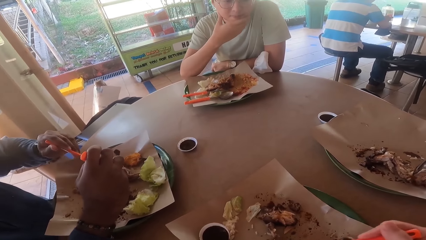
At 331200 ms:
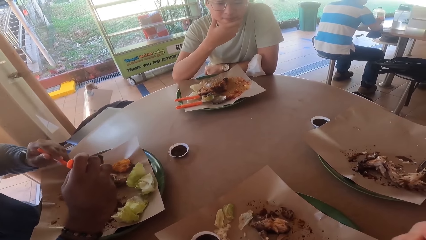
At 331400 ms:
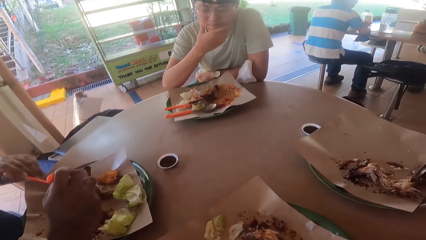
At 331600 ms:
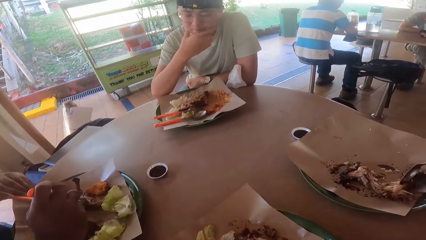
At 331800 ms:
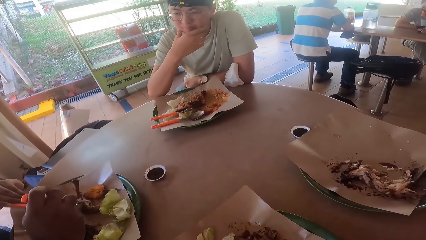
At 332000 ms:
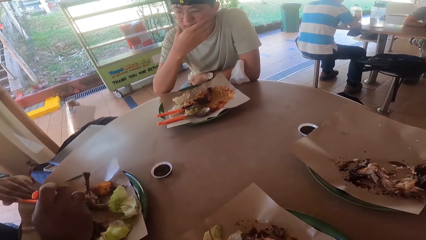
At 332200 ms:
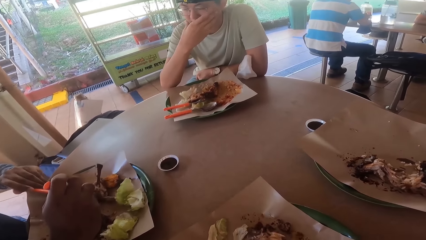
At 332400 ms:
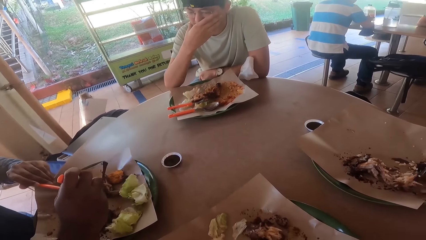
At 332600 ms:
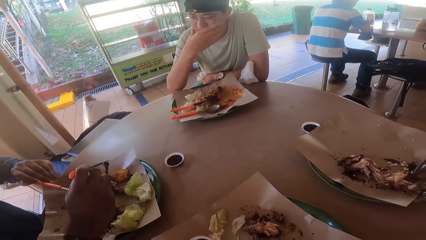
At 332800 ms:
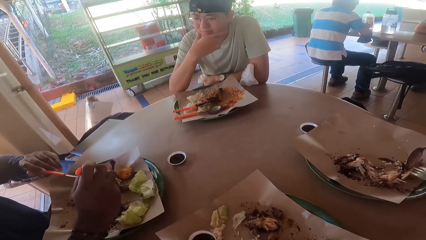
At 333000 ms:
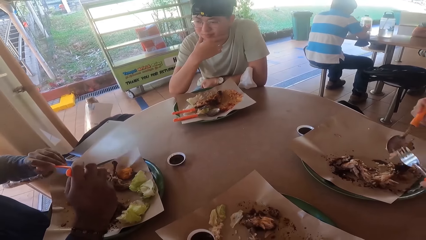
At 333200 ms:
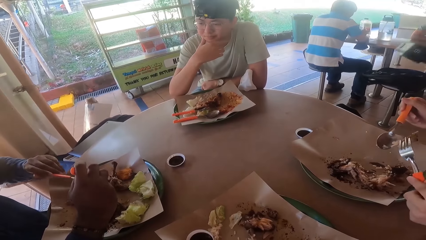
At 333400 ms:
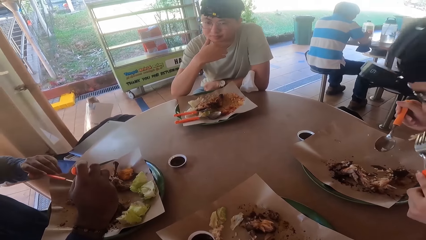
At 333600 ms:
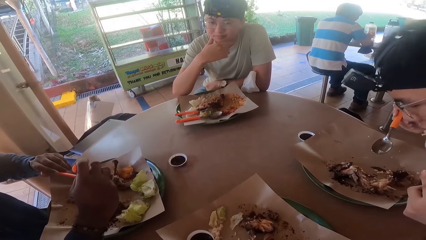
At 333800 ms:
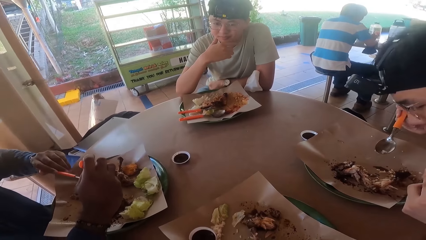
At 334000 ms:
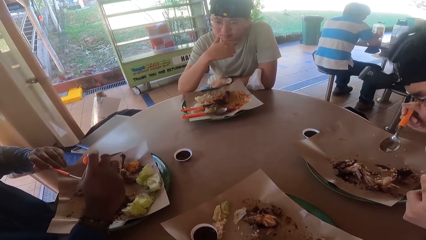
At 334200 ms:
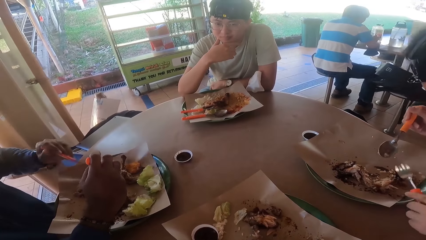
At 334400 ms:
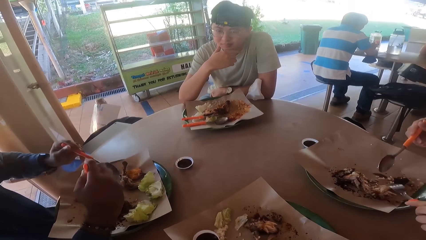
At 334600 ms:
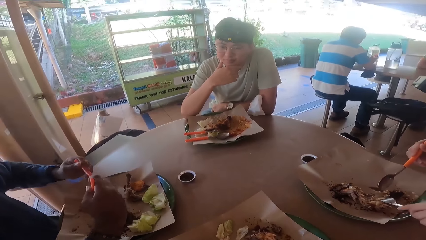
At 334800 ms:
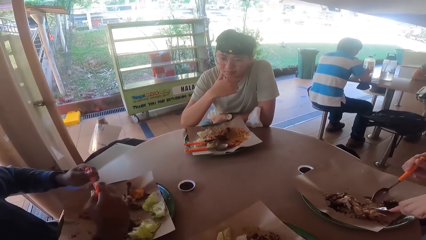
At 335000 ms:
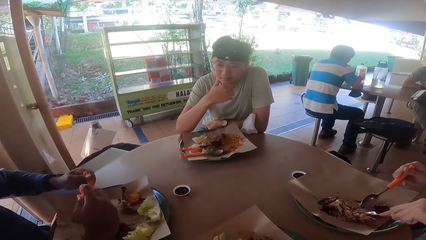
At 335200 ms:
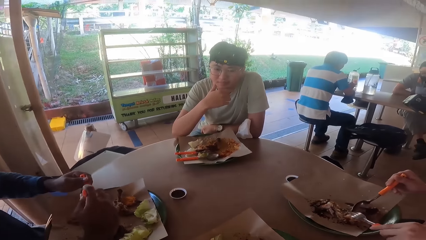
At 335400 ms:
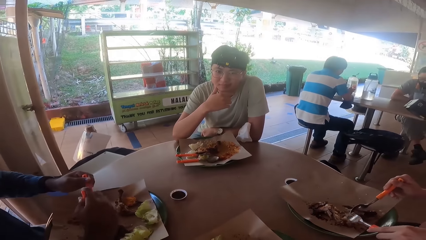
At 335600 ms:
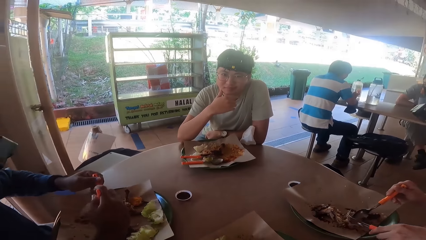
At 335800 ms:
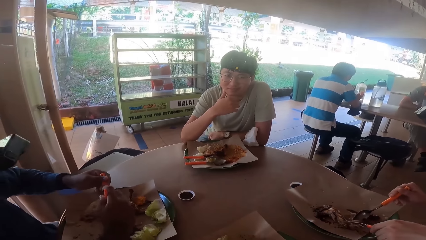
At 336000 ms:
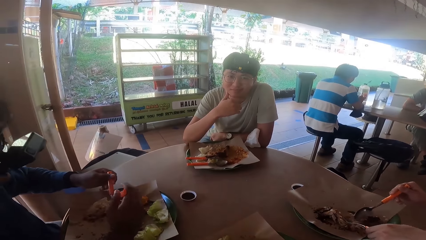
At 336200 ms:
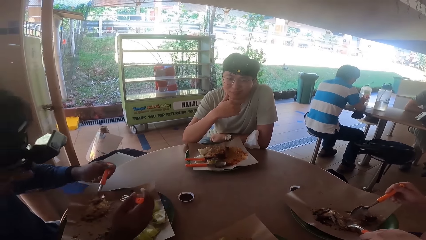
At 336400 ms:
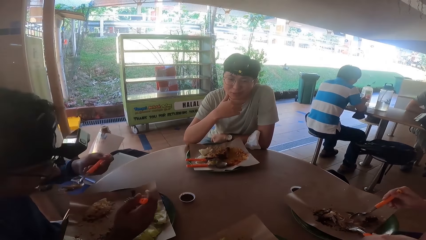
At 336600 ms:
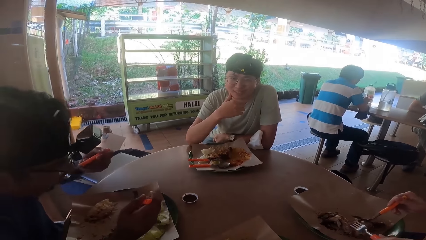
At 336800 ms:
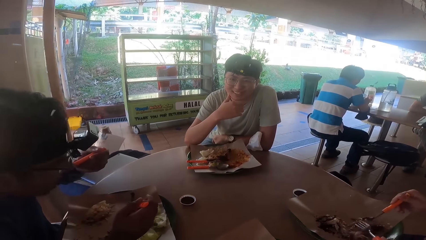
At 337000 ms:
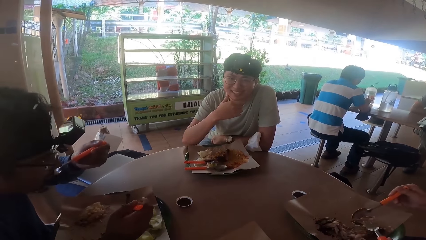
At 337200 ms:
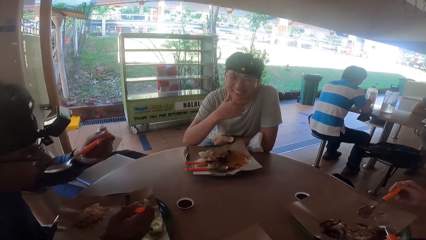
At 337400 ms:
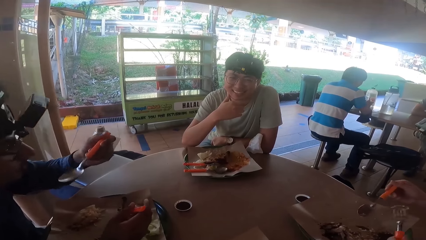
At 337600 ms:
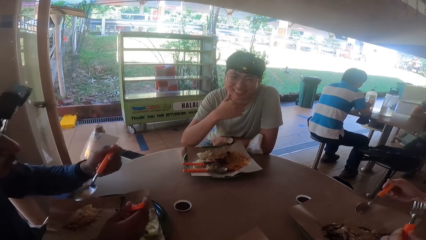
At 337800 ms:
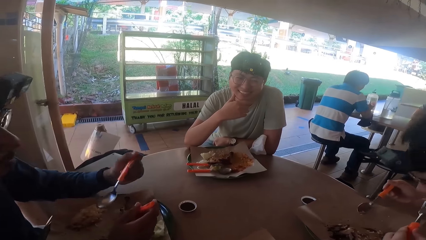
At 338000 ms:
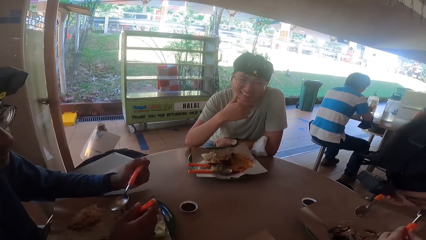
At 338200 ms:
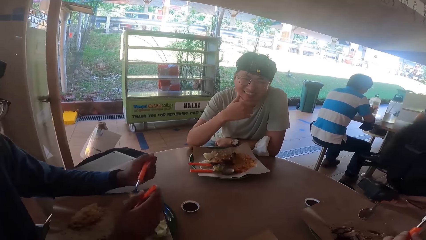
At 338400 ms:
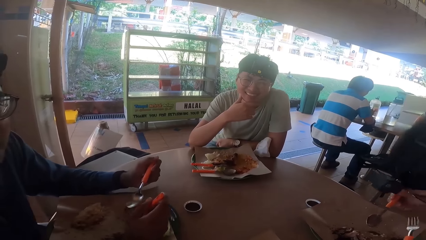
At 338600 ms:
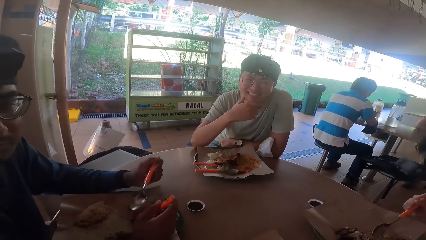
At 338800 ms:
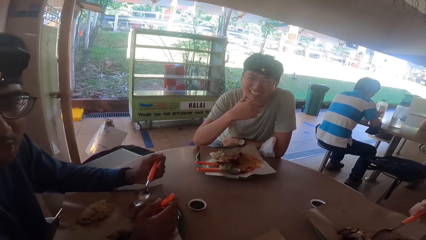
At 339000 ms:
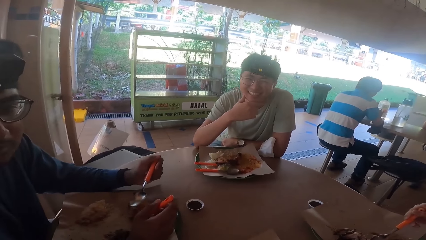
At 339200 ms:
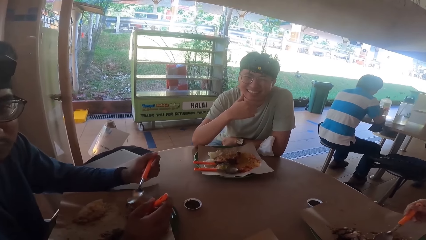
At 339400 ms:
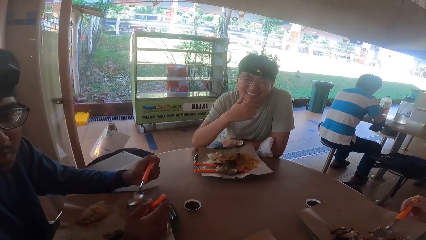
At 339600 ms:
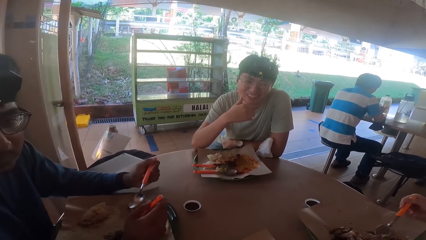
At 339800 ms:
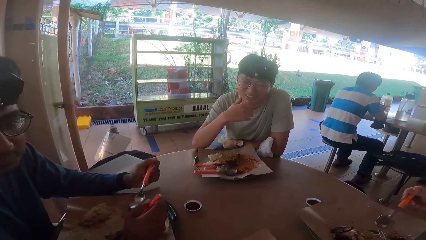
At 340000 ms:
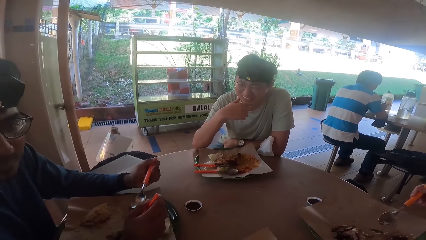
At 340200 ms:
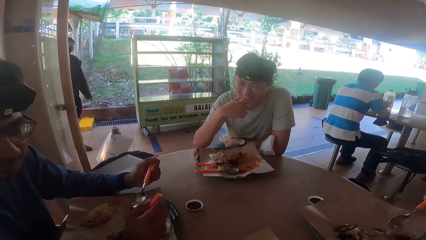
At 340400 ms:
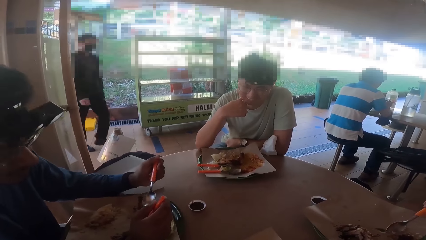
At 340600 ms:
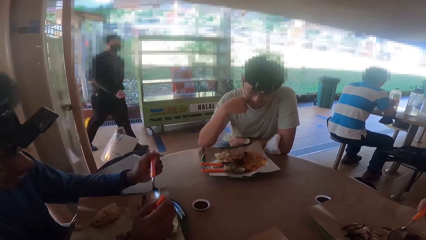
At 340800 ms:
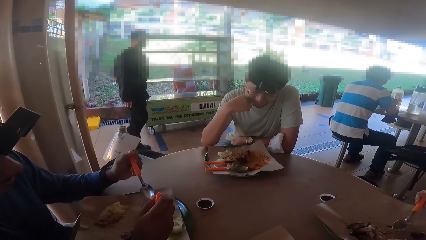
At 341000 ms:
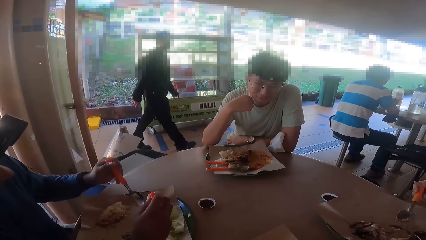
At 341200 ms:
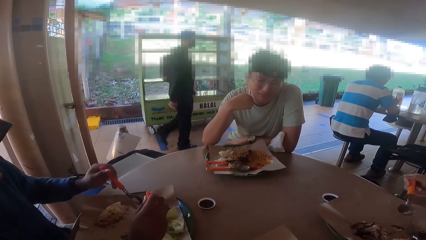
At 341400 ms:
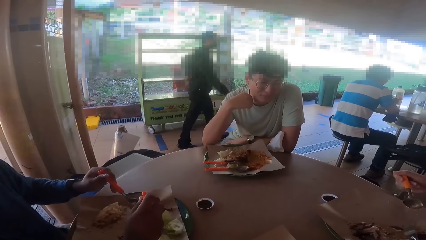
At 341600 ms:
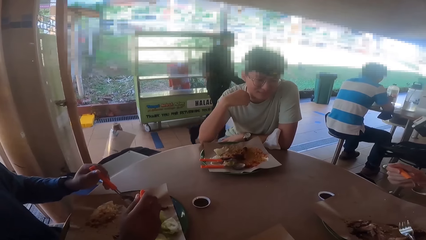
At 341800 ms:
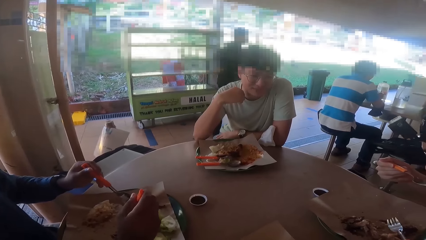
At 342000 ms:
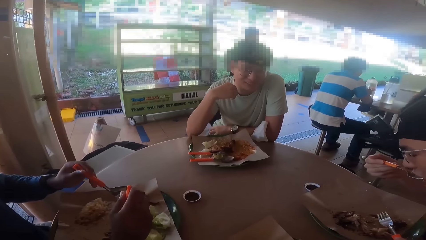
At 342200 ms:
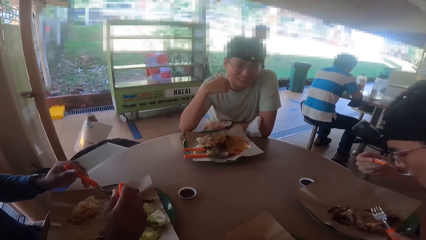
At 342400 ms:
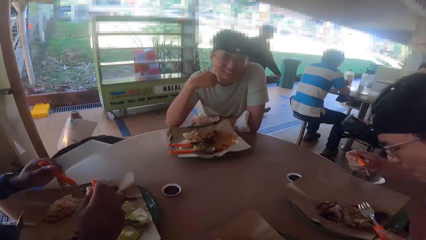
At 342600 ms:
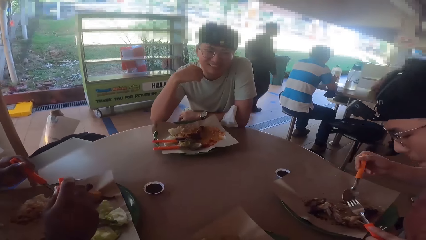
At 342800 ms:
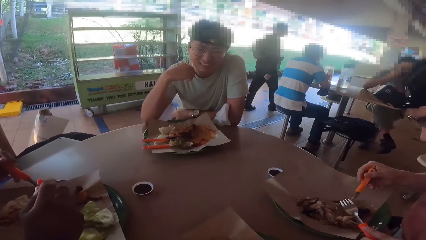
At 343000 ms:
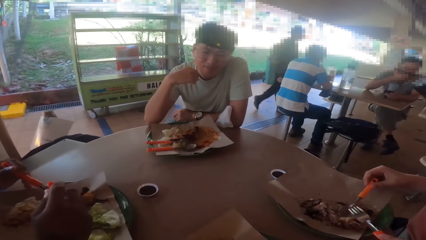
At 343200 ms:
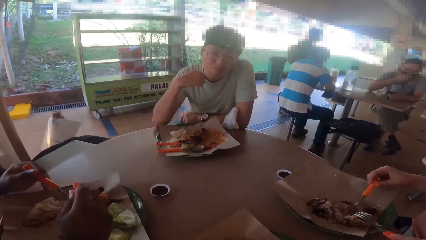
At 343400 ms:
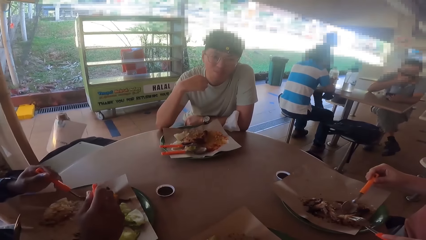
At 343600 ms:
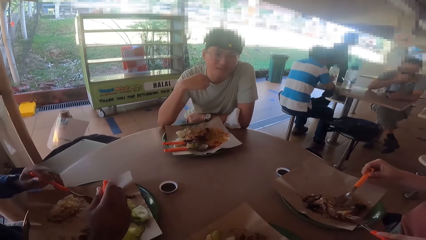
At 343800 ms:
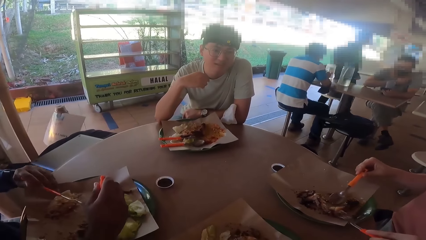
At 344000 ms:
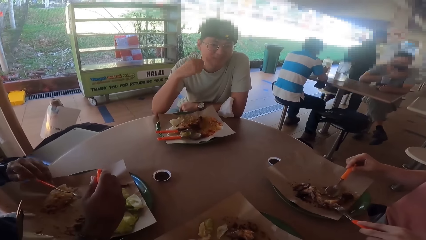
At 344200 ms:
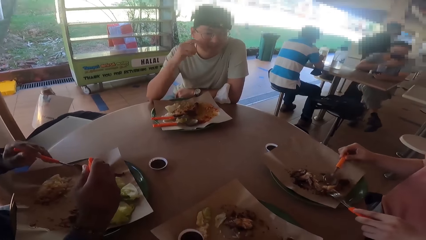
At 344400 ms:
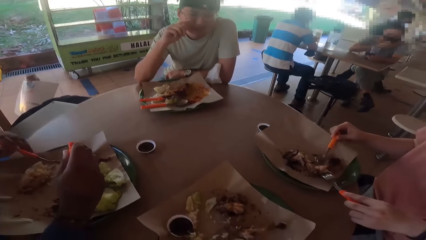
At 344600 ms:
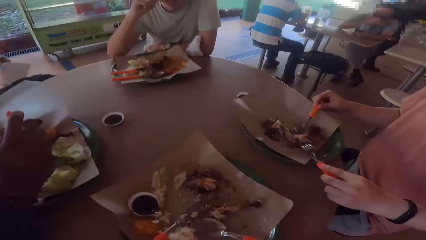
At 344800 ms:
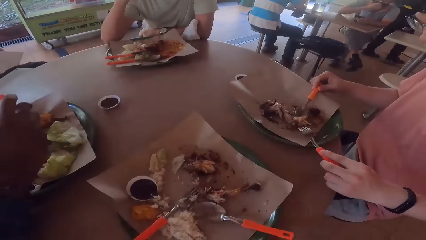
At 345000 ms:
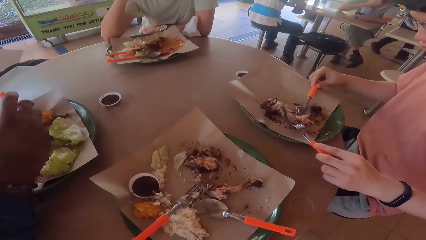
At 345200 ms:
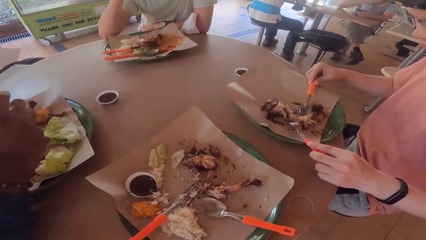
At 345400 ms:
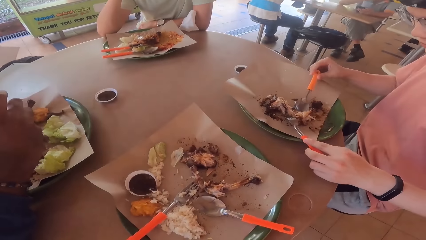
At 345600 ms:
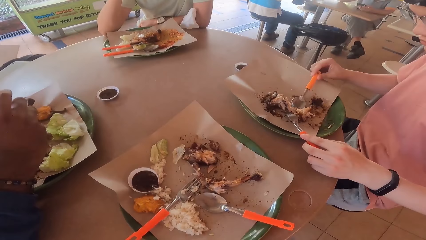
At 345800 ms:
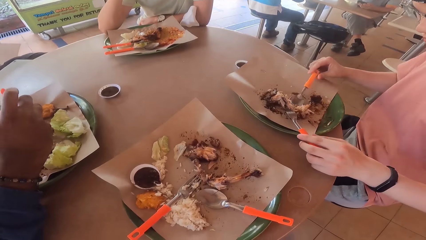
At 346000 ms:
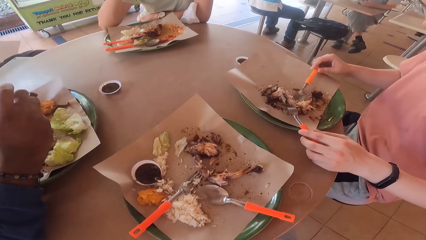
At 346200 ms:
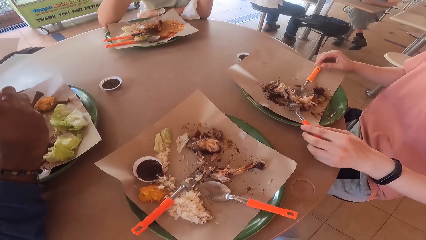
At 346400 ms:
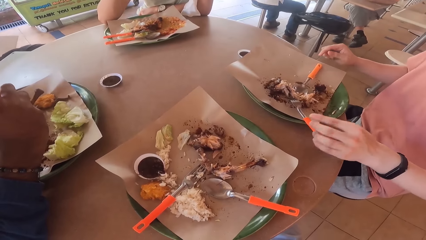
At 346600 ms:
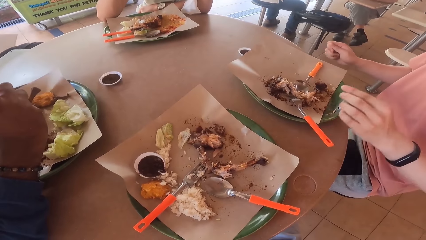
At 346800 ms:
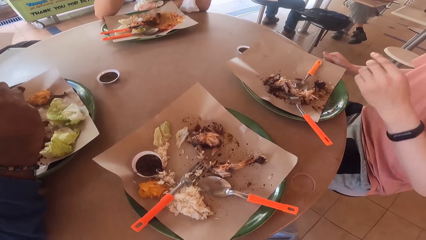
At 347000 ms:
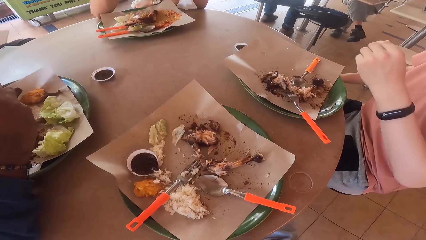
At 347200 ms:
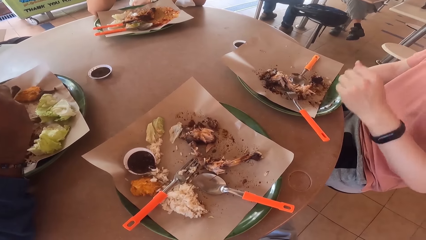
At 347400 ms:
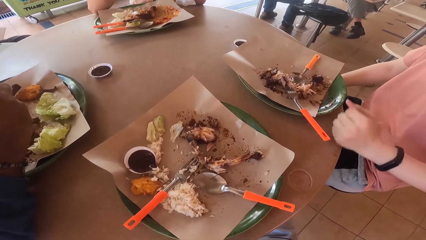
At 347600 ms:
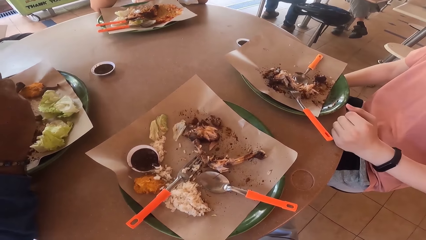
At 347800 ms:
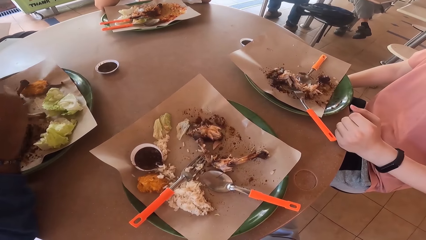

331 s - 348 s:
A man eats food from his plate. Another man converses with the camera wearer. Another man eats food from his plate. The first man places a spoon and a fork on his plate.
